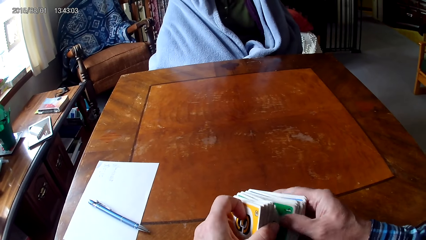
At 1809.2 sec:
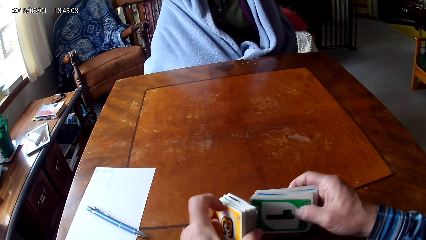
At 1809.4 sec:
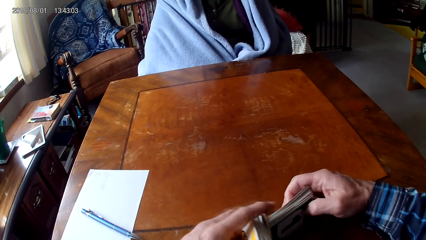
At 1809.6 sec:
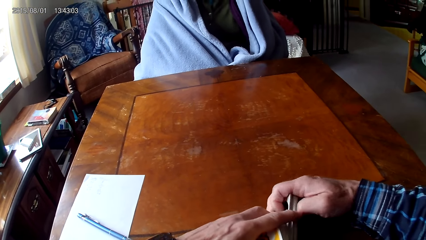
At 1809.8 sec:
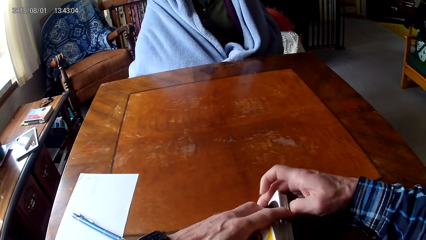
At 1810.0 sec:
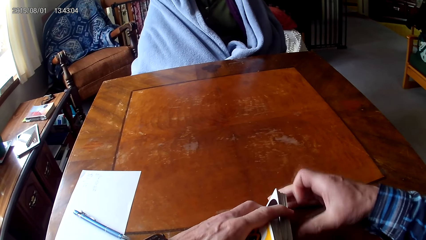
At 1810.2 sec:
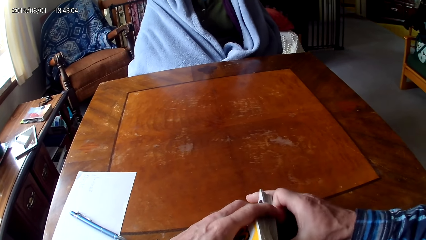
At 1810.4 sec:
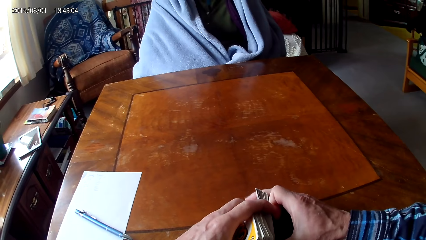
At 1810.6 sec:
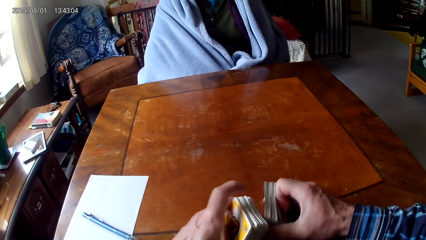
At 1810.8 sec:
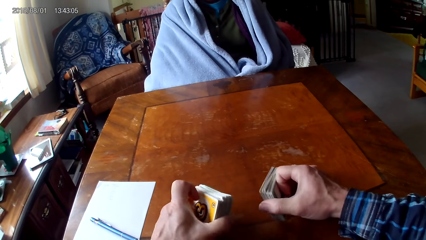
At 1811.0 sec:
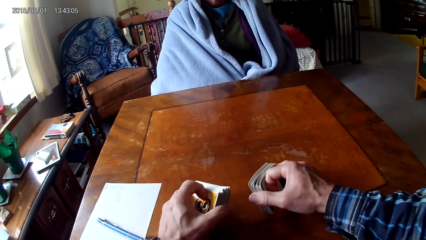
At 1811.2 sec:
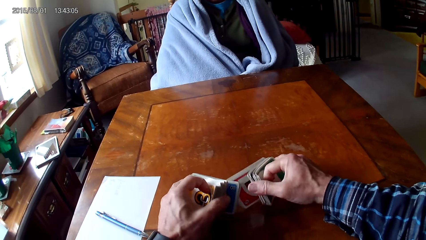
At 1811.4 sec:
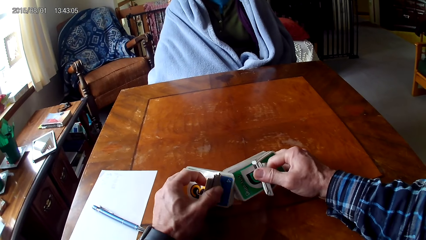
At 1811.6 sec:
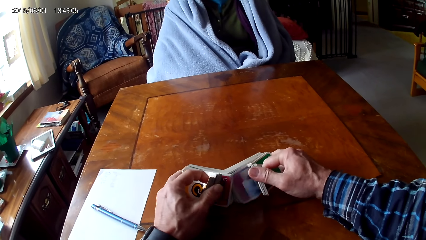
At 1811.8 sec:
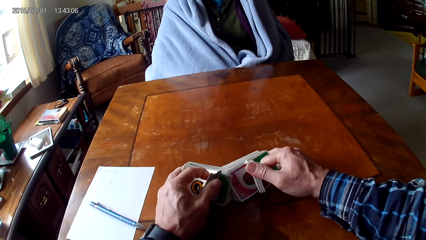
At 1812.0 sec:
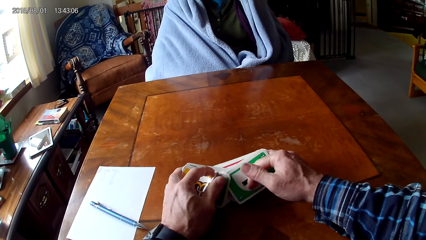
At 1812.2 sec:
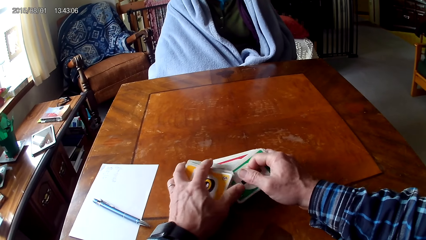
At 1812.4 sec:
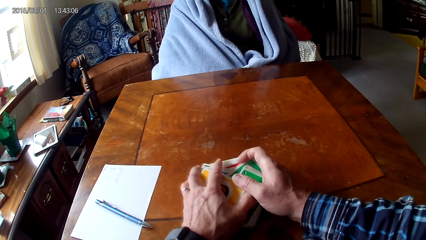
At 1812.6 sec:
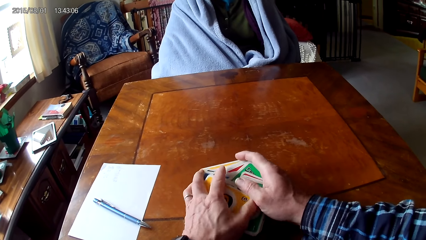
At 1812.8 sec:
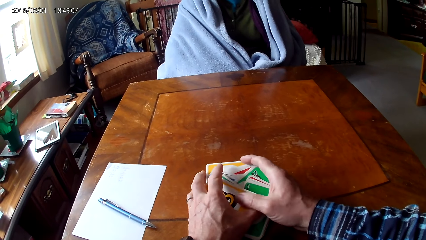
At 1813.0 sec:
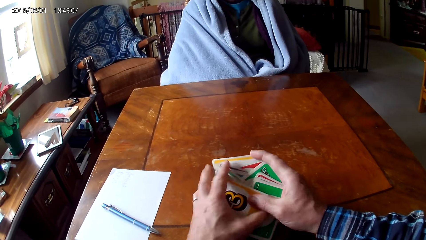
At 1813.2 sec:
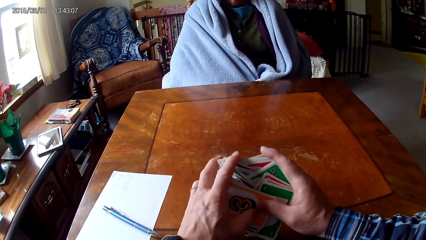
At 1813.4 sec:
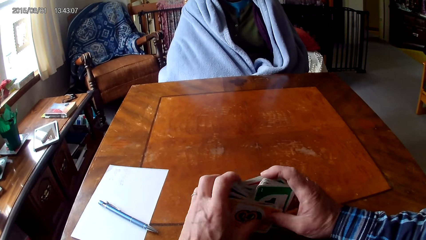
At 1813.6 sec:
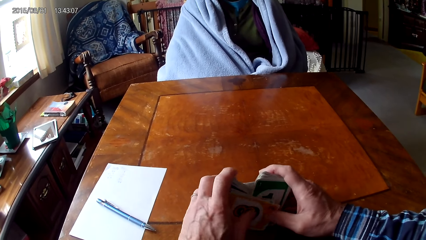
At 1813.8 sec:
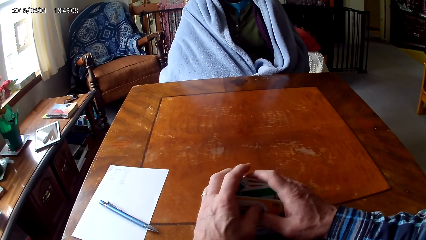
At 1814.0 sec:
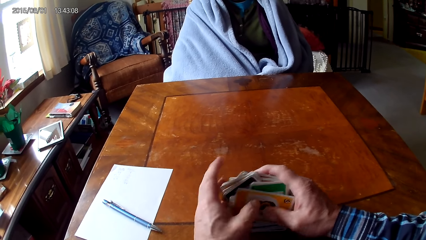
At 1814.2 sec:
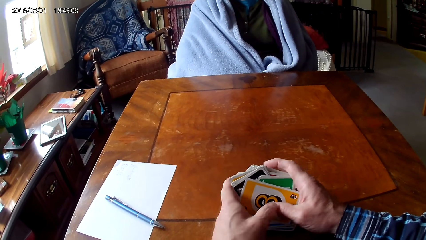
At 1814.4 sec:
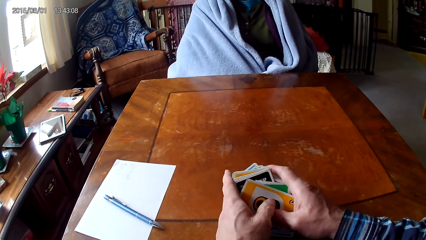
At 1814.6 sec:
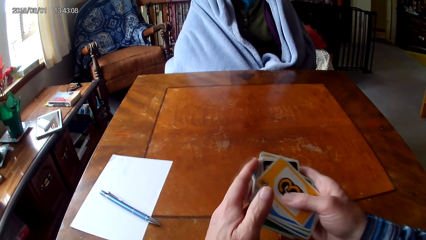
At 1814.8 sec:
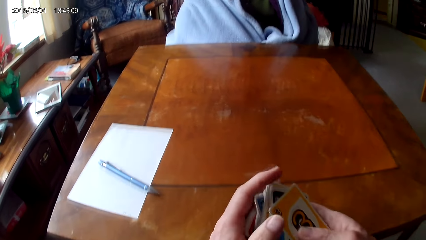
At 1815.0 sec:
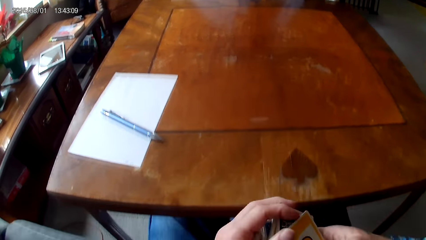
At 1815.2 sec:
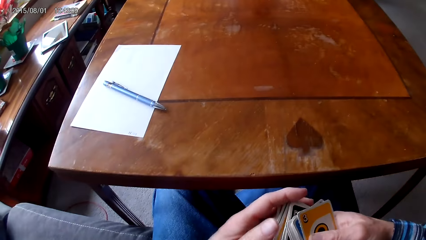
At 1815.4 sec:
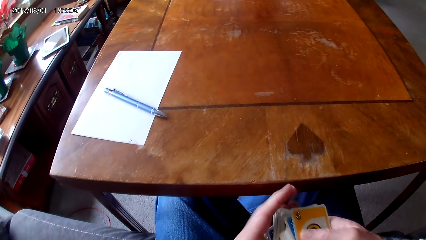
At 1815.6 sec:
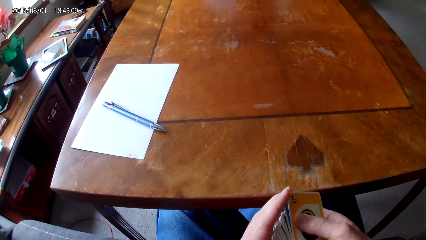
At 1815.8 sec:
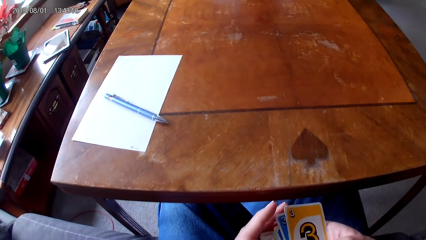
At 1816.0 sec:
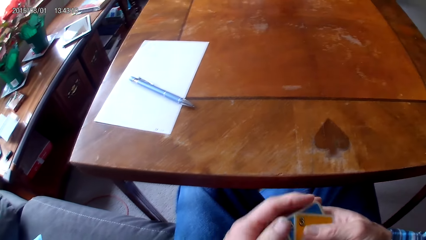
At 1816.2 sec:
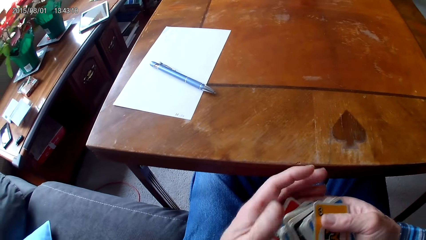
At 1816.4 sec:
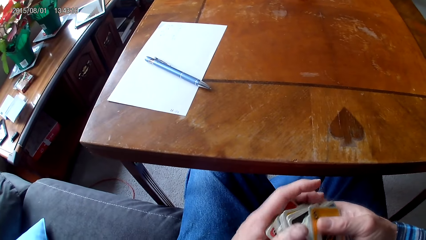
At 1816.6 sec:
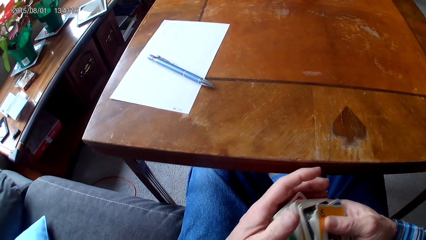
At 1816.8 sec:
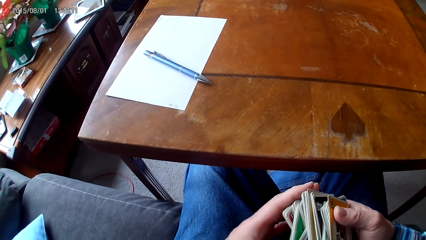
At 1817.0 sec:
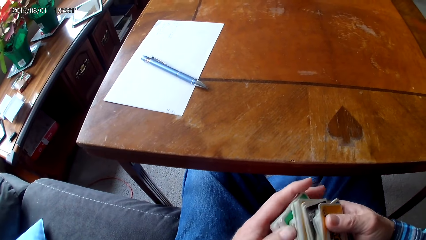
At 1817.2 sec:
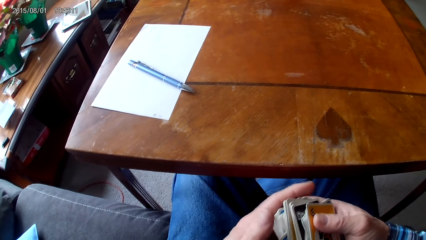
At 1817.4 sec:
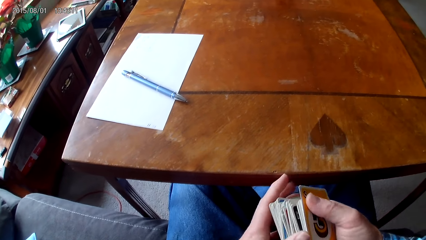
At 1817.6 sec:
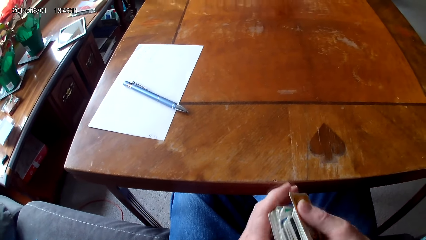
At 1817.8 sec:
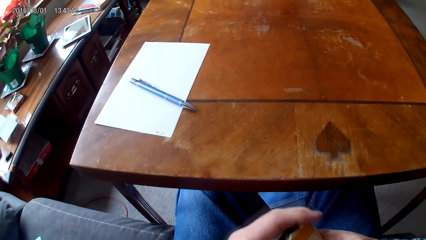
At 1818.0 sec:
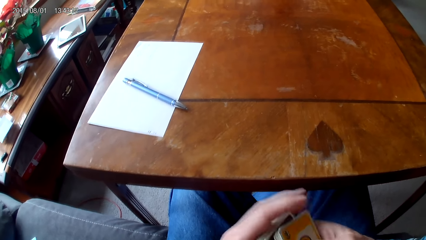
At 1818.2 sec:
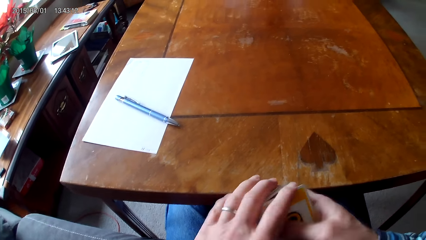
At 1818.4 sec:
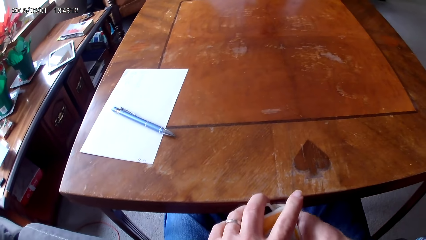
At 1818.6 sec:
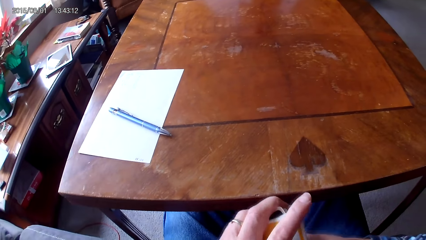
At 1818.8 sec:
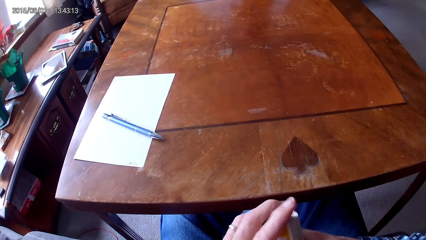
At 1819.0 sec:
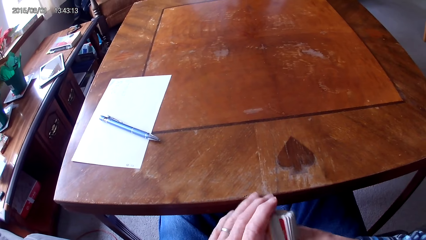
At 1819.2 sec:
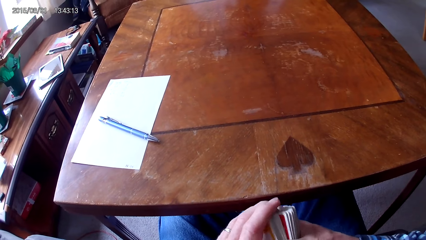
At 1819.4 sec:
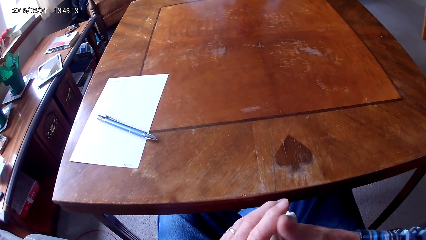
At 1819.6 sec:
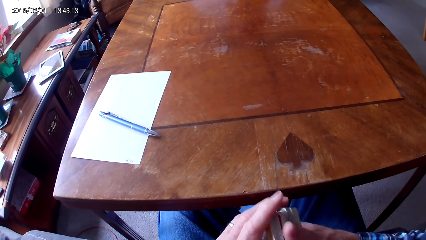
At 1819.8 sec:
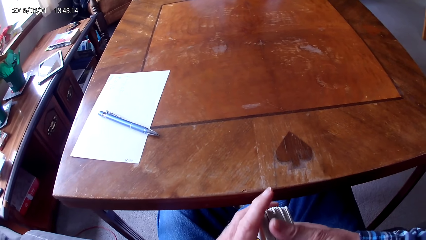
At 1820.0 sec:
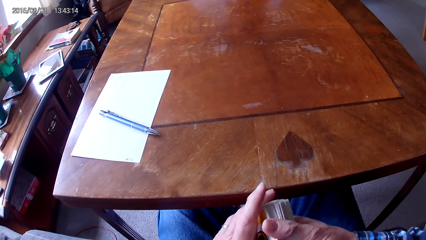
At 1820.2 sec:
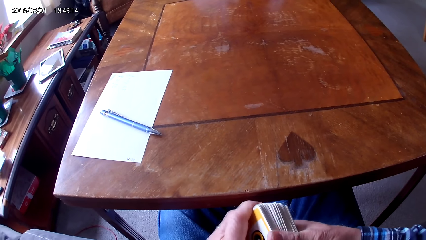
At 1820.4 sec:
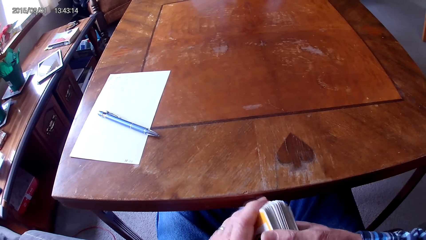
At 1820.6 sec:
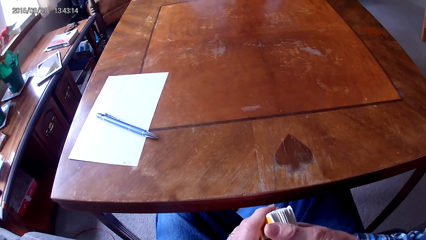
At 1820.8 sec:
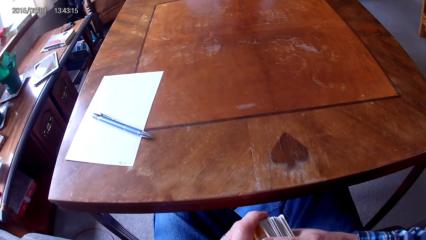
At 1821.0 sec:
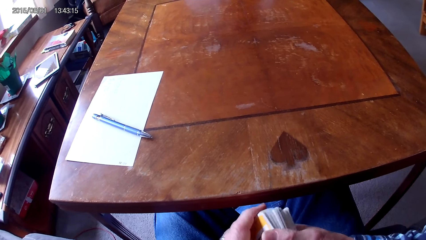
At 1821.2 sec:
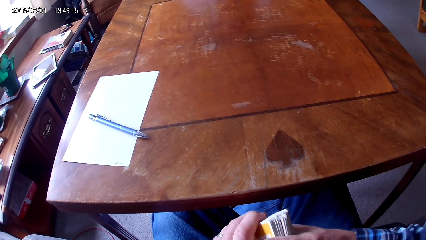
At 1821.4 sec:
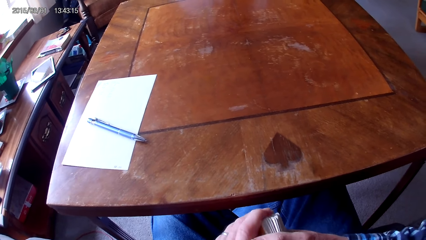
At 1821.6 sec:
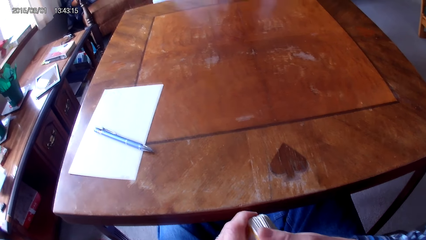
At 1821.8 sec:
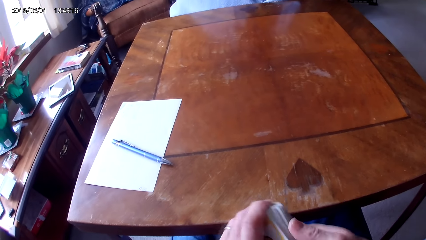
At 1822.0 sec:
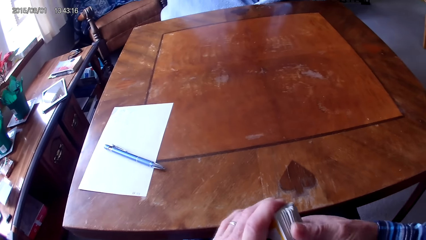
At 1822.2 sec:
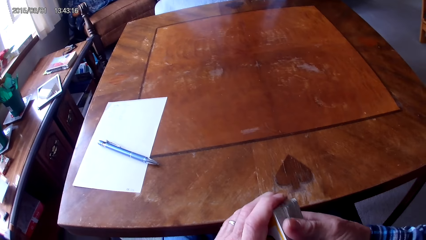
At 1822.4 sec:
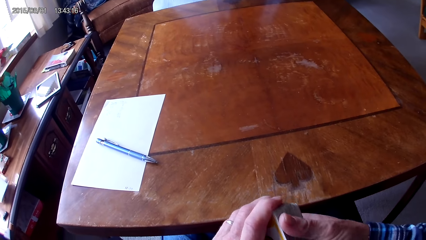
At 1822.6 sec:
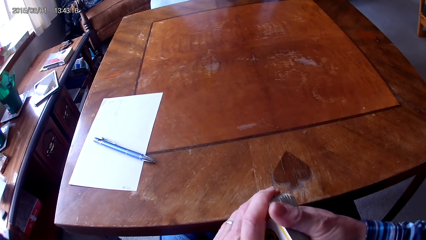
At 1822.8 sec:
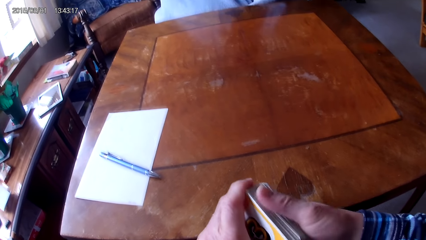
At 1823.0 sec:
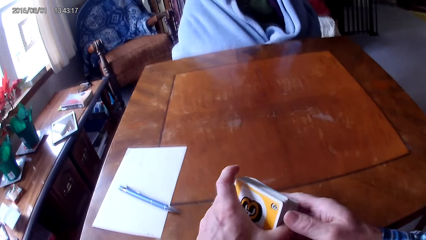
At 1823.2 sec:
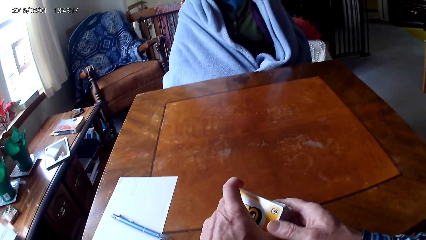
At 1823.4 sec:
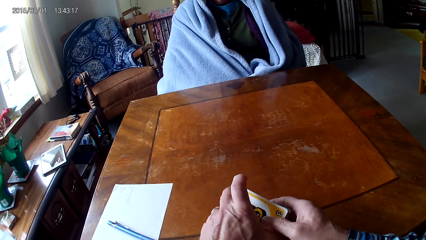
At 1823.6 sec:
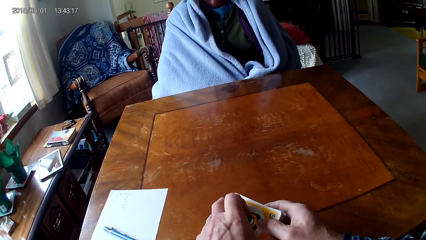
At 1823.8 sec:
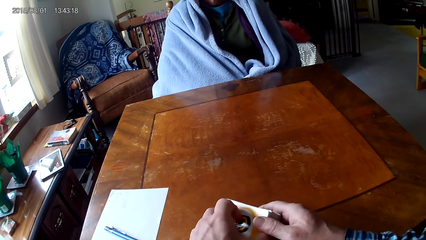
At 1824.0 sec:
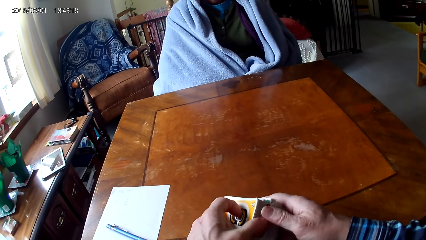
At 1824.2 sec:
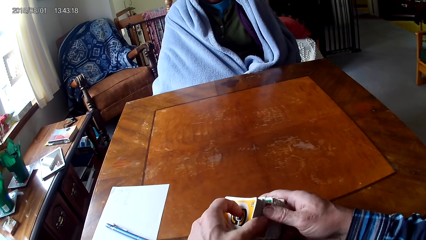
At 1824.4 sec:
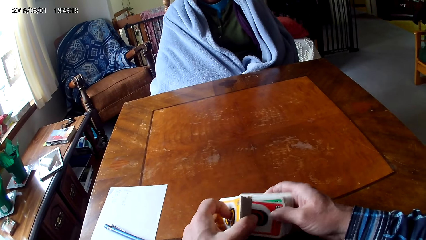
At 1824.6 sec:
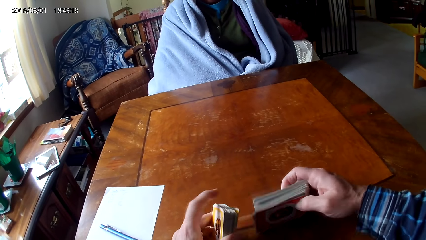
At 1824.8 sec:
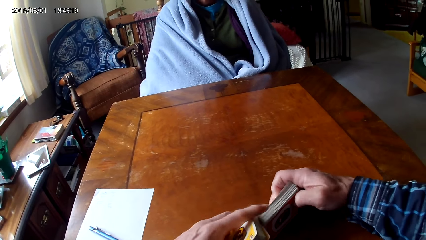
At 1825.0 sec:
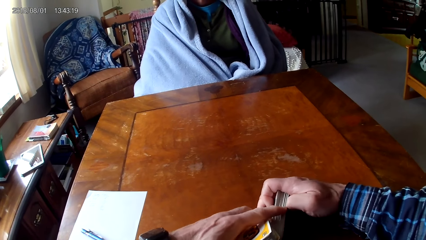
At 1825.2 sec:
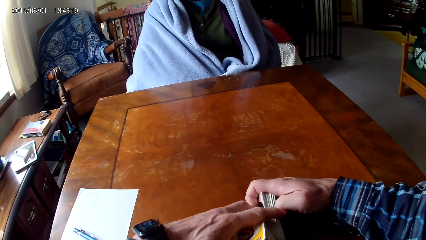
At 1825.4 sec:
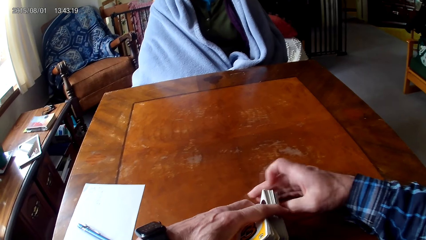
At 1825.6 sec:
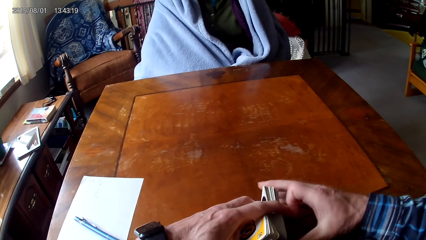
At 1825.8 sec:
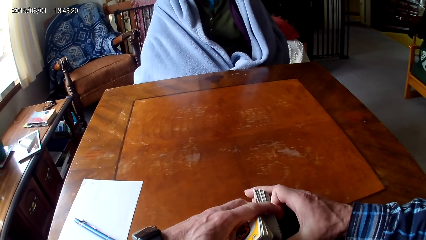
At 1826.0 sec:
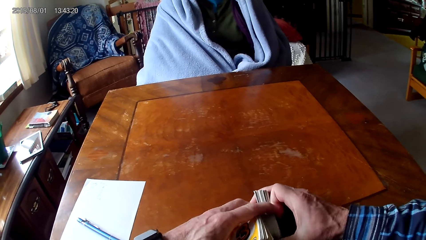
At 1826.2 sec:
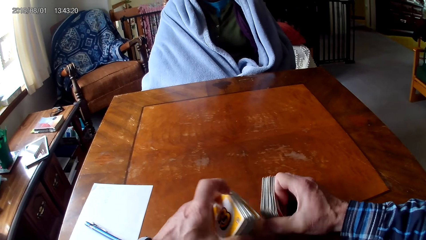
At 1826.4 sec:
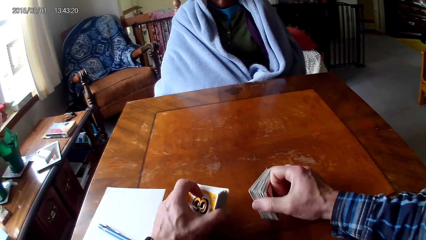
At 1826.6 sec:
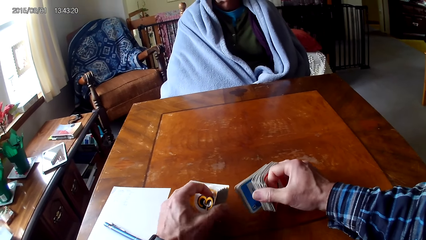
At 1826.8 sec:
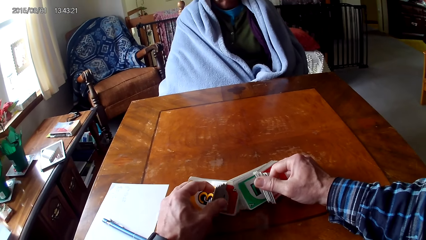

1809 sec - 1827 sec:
The camera wearer separates cards with hands. They sort the cards on a table with hands. They put the cards together. They put the cards on the table. They separate the cards with hands.
